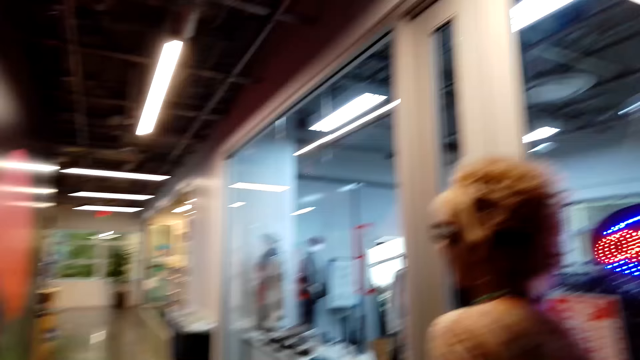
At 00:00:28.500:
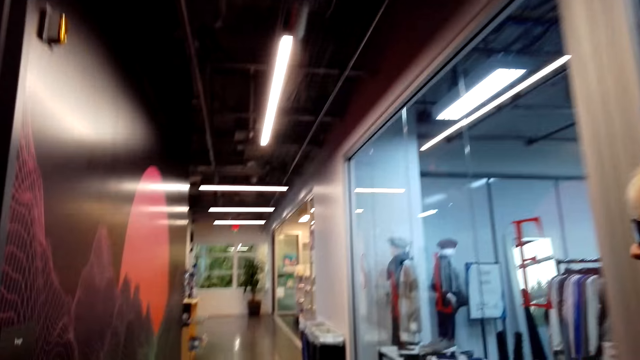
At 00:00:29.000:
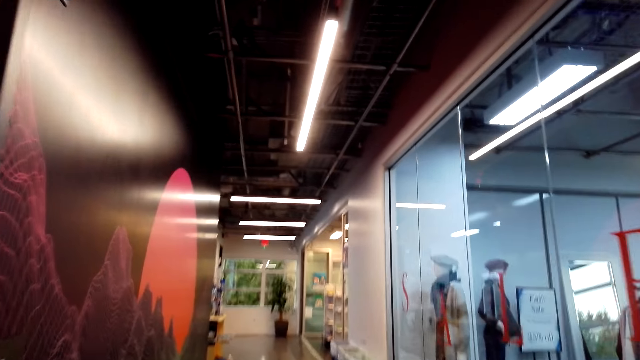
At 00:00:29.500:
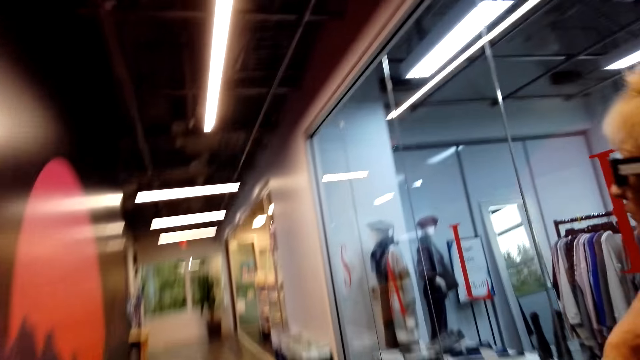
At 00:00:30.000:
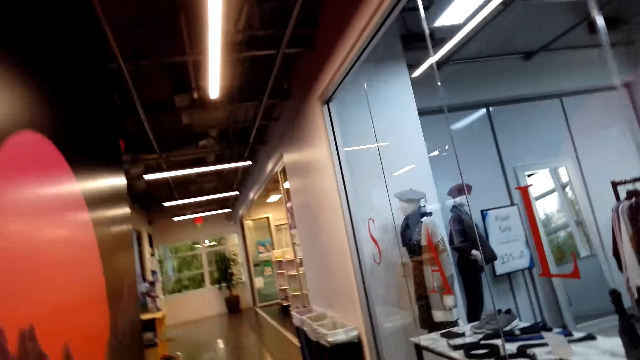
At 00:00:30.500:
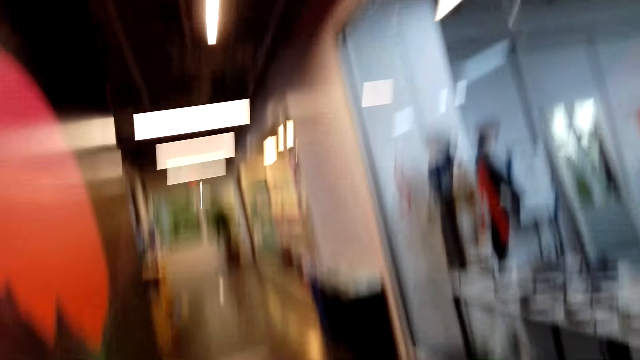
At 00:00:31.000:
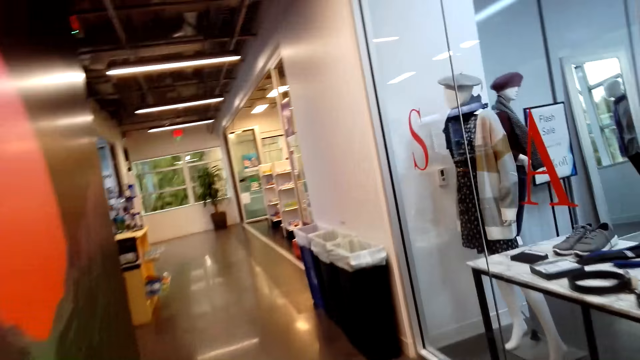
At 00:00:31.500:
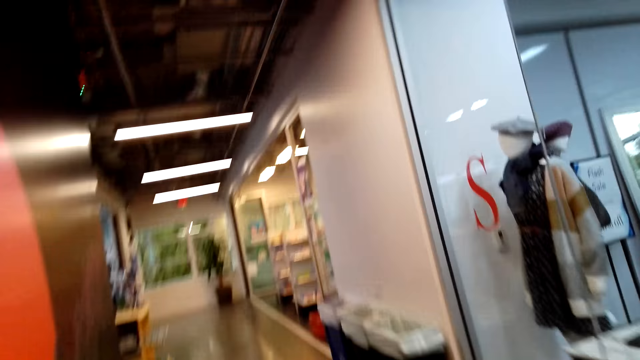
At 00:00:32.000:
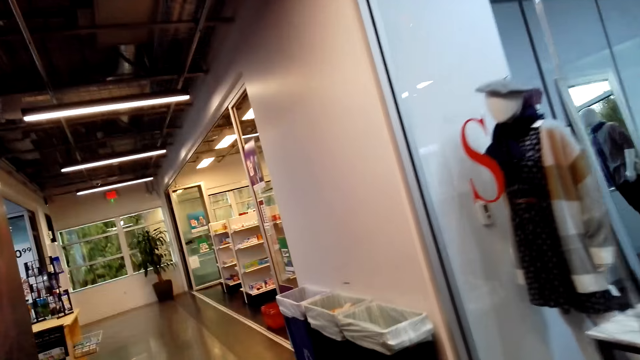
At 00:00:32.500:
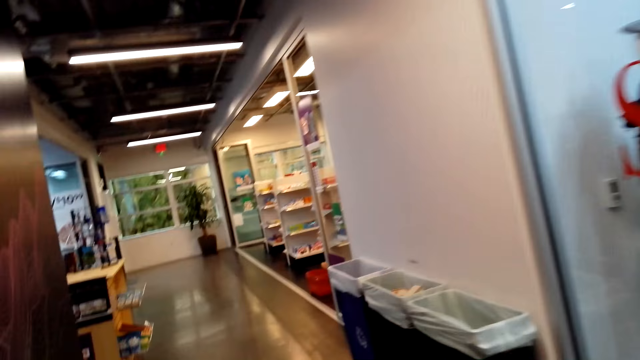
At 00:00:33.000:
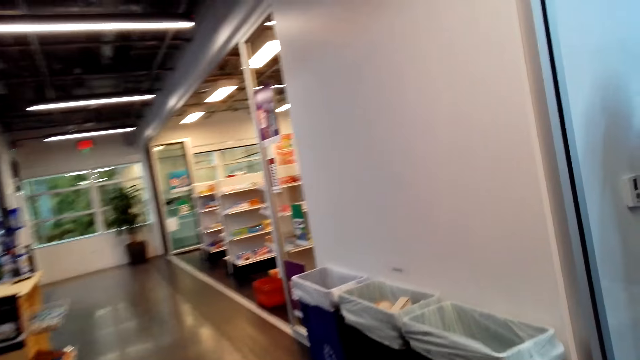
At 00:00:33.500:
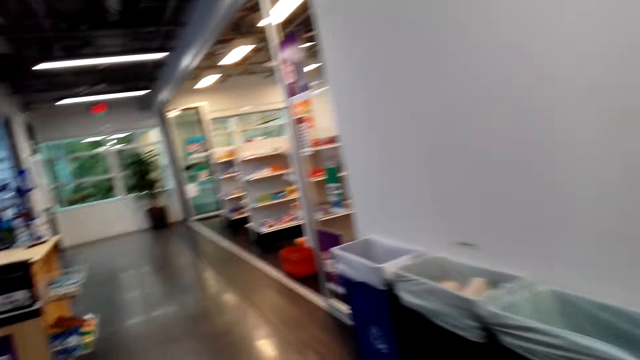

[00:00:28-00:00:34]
The camera wearer walks around.

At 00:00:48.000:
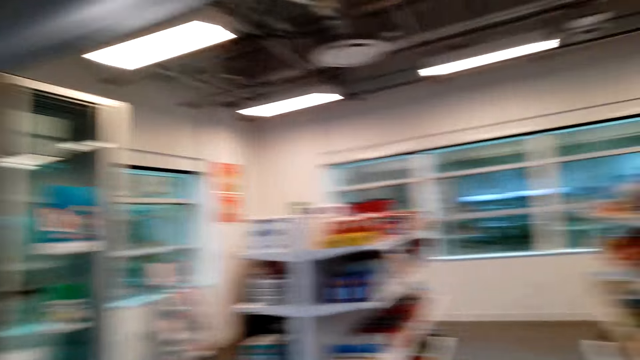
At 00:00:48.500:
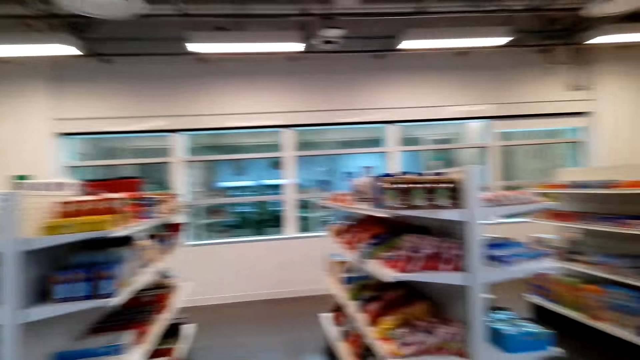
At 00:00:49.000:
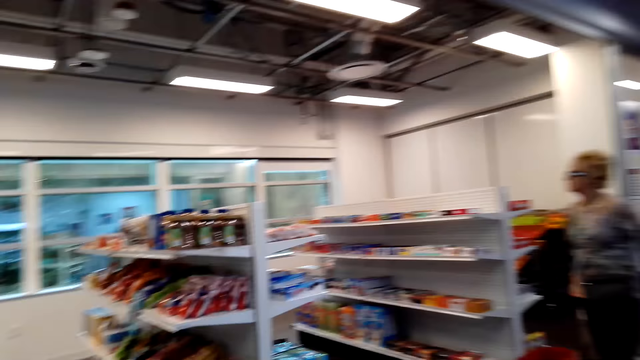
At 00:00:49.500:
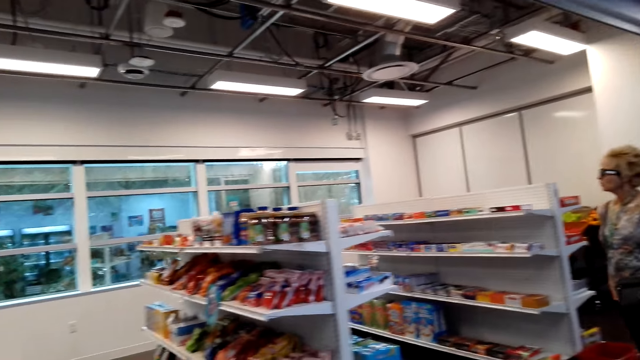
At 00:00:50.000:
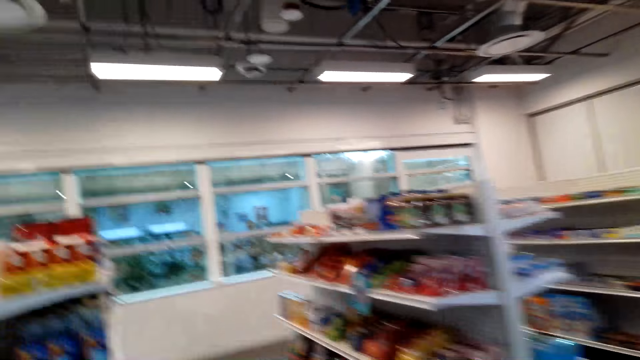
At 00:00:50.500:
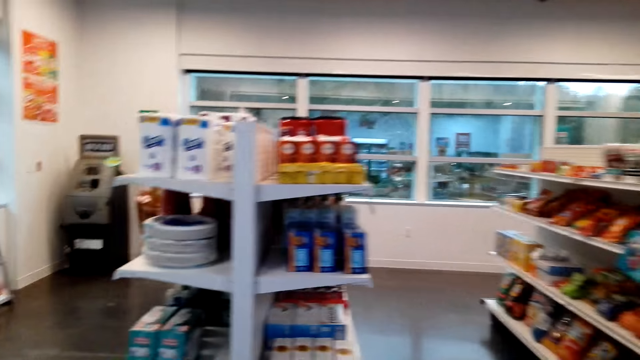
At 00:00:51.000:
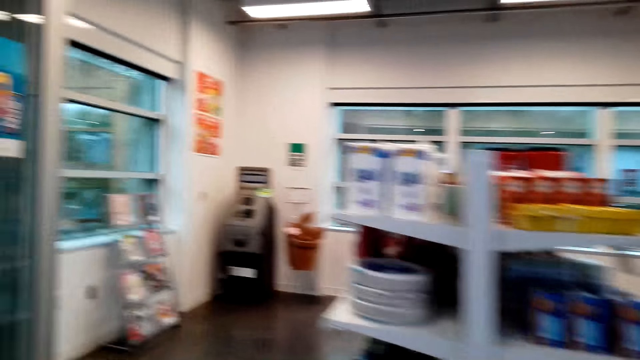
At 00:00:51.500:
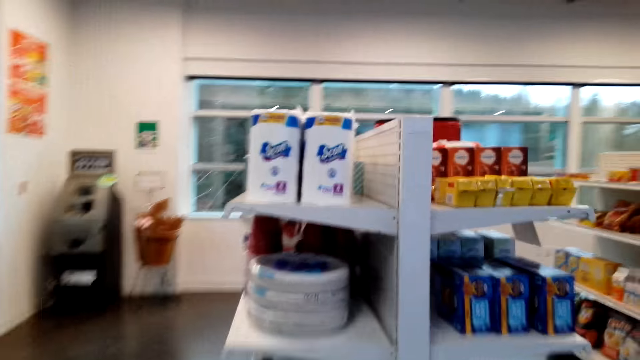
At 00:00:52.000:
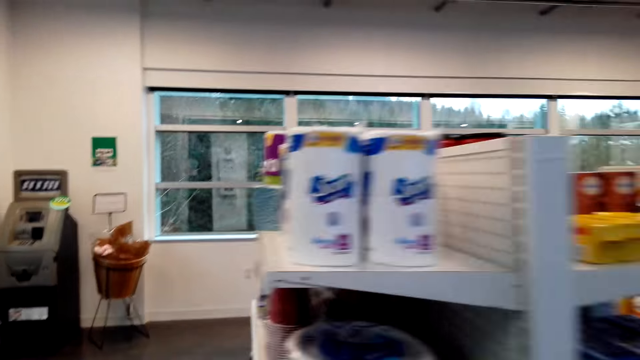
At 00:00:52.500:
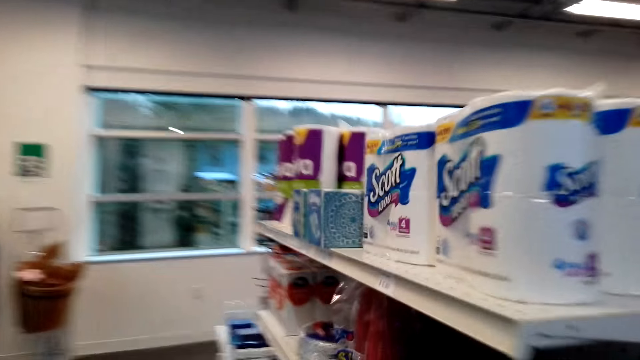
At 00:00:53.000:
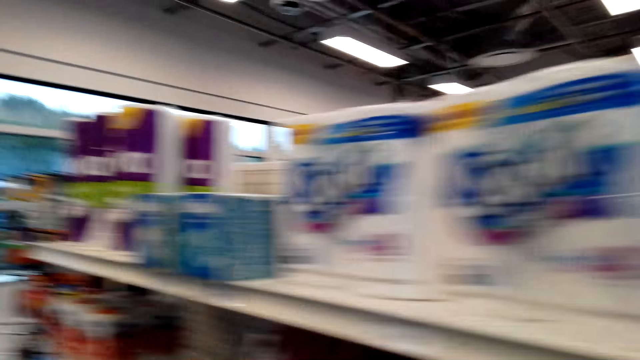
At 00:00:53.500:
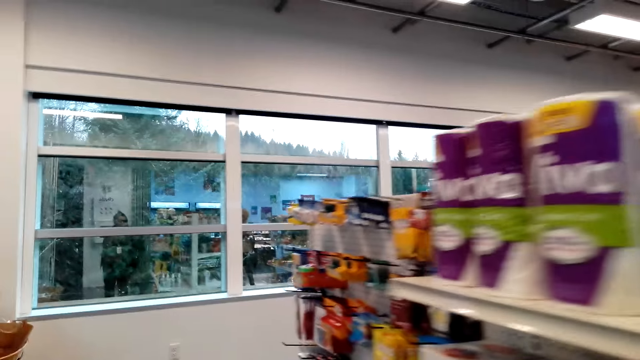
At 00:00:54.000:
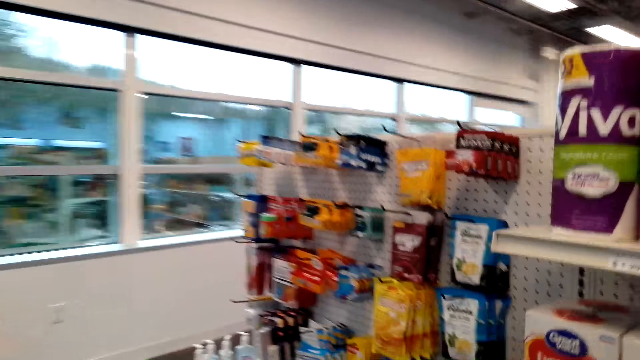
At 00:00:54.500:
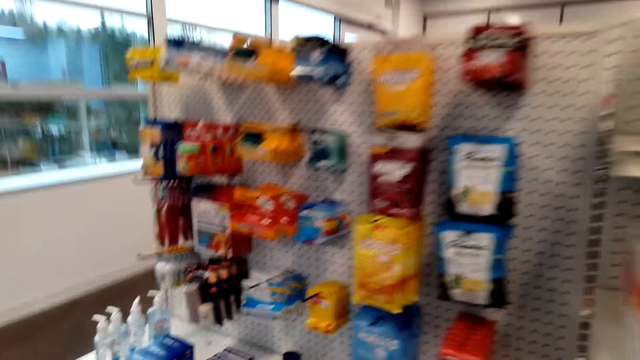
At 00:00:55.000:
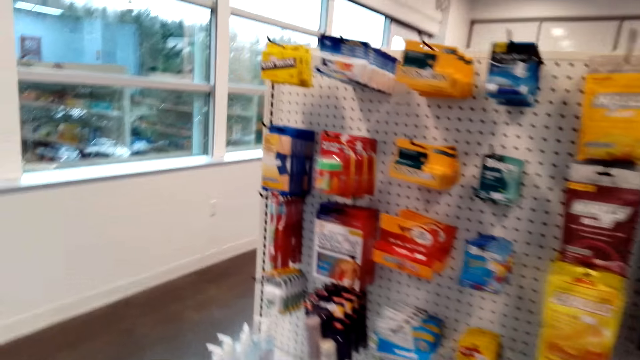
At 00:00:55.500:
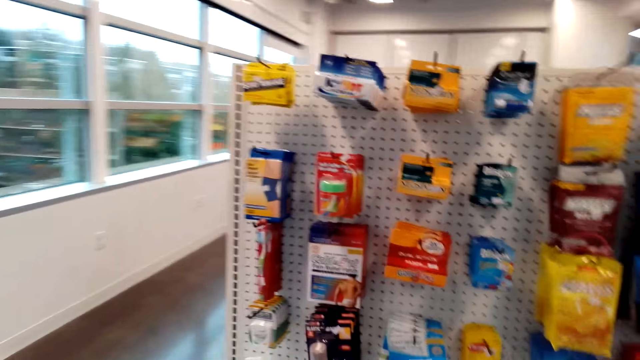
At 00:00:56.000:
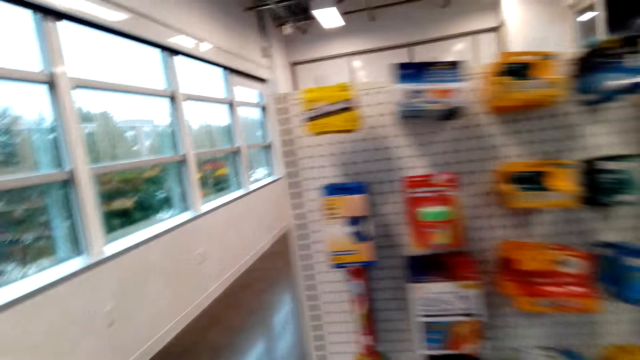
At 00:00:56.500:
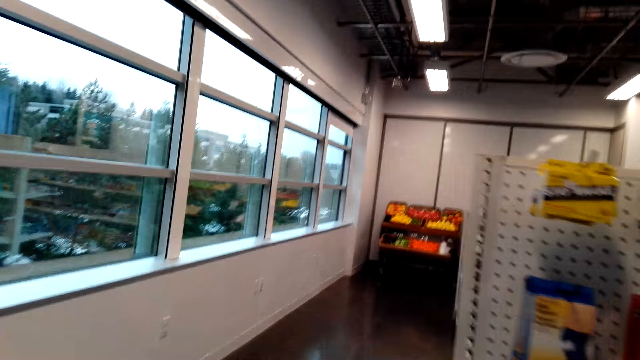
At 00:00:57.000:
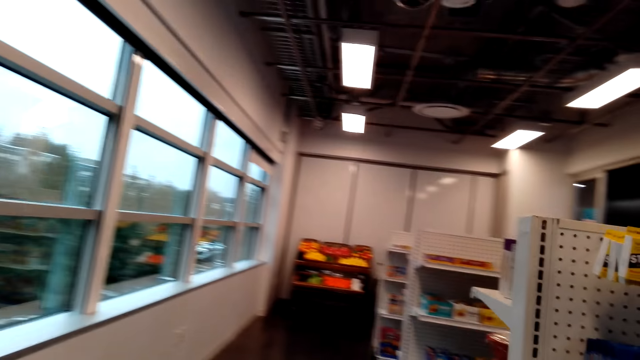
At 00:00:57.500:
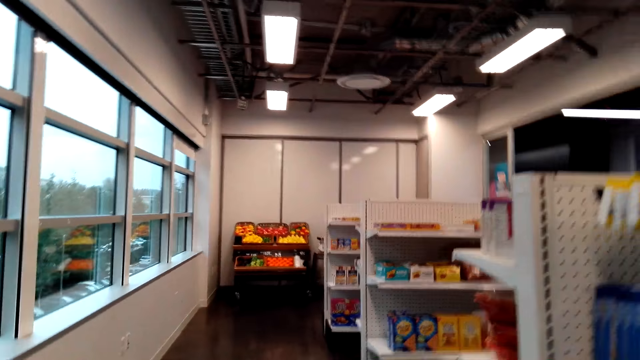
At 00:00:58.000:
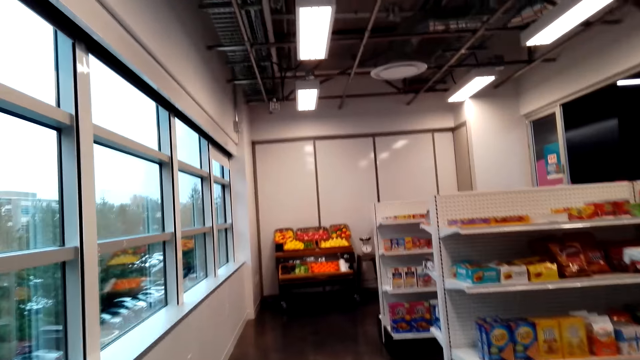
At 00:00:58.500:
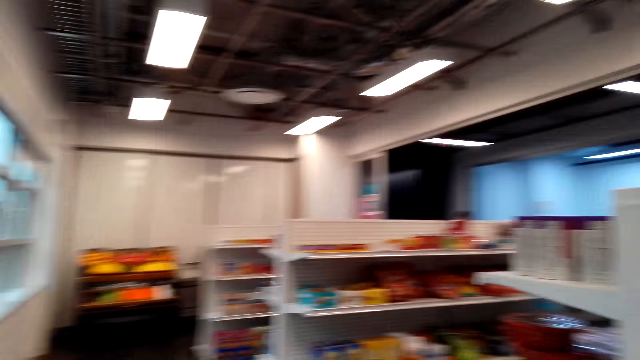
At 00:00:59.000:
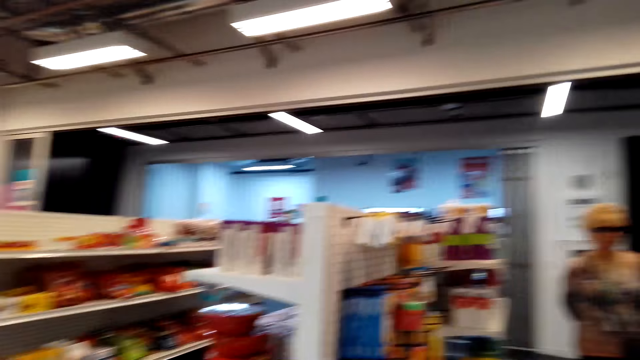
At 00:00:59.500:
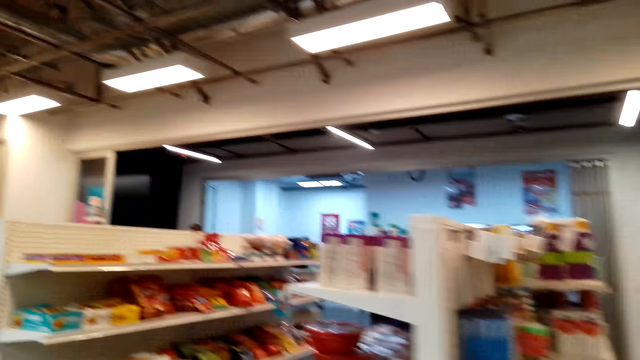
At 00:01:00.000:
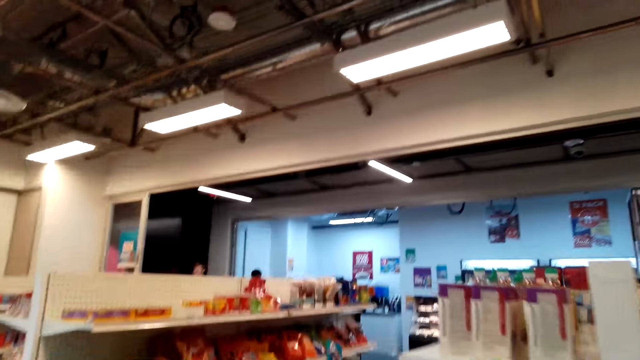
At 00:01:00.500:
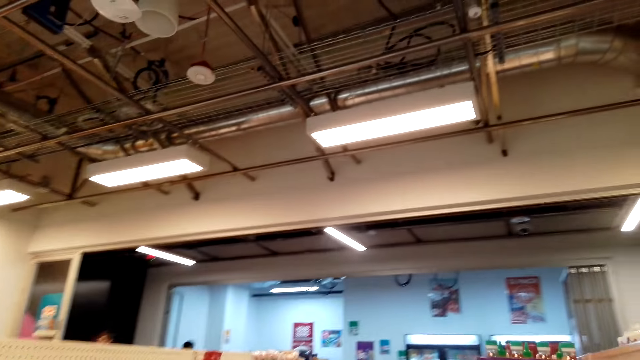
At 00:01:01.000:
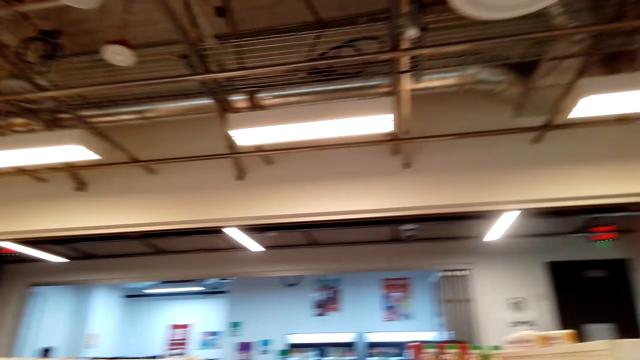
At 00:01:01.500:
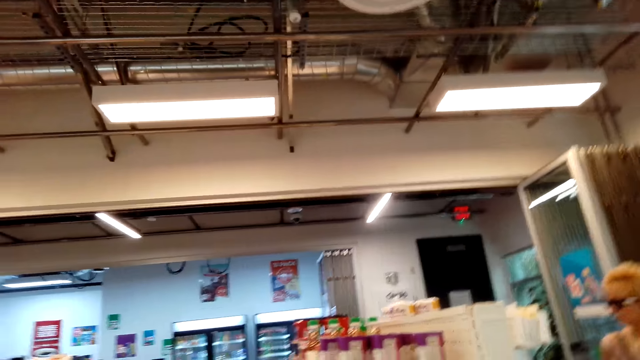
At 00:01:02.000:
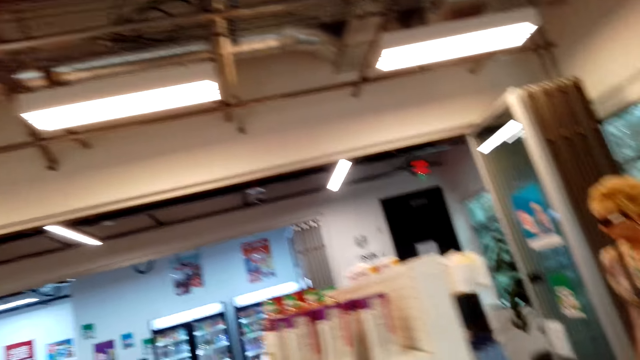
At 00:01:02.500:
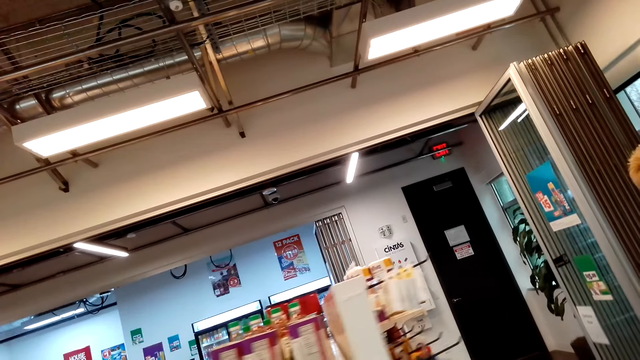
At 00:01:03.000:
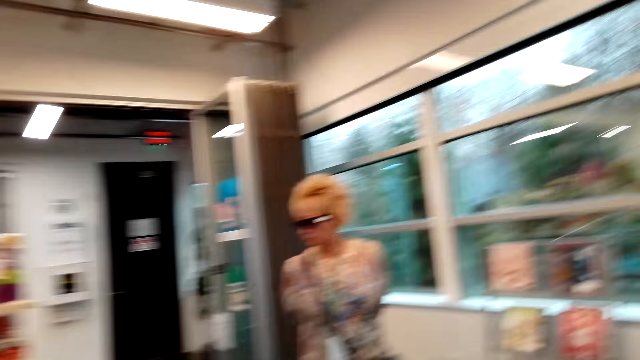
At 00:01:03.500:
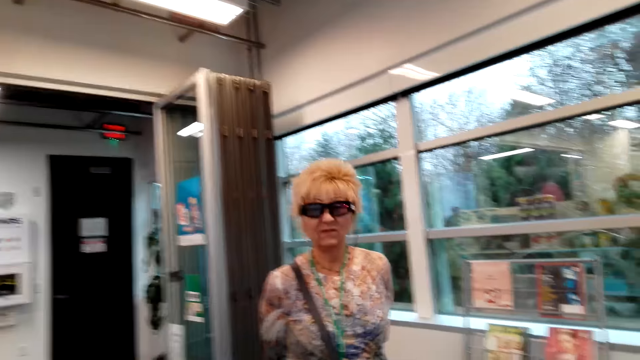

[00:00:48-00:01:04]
A woman walks. The camera wearer walks around. The woman walks.
